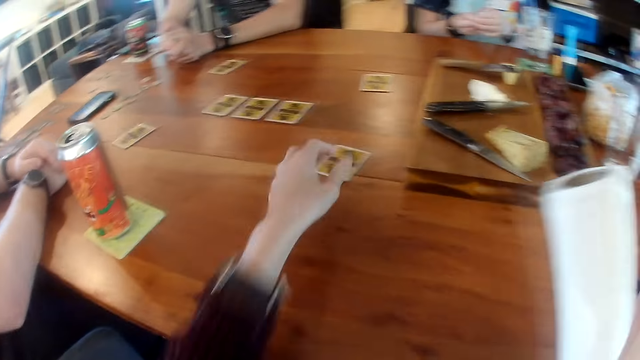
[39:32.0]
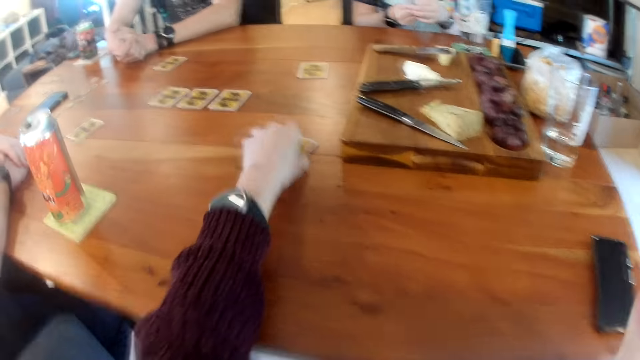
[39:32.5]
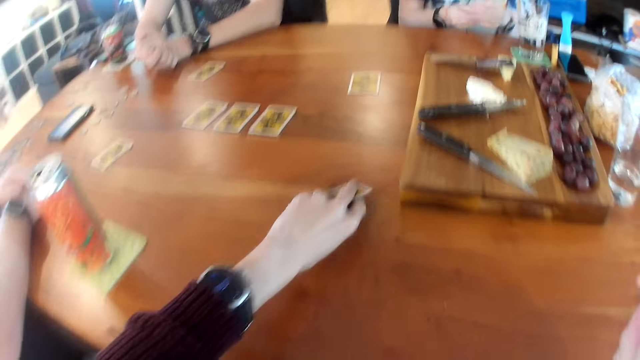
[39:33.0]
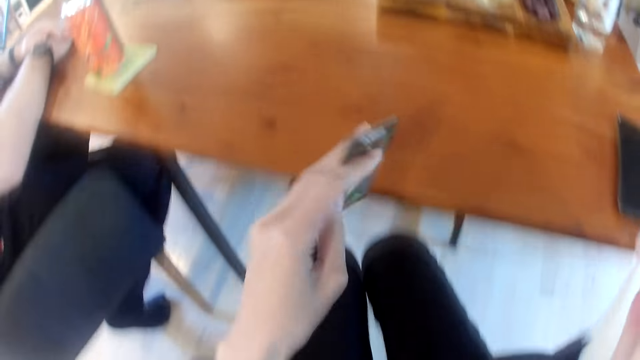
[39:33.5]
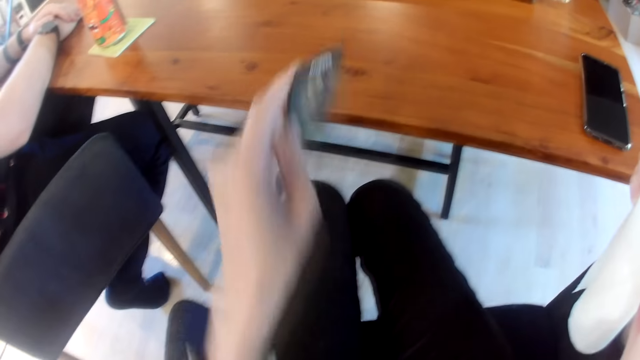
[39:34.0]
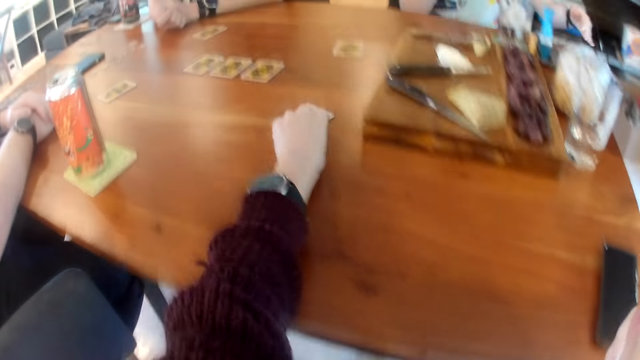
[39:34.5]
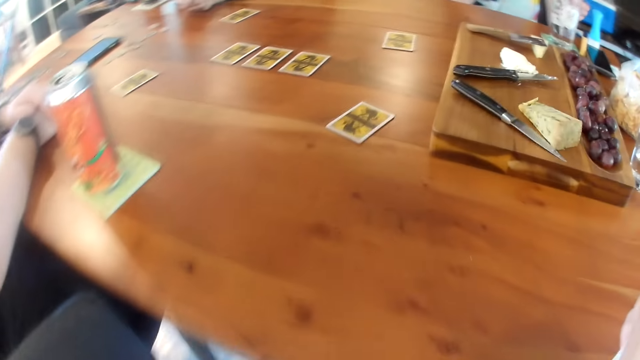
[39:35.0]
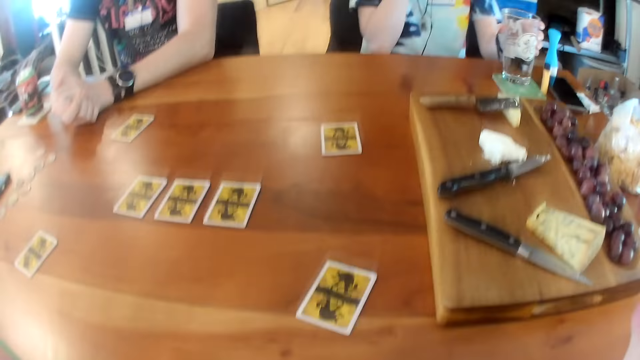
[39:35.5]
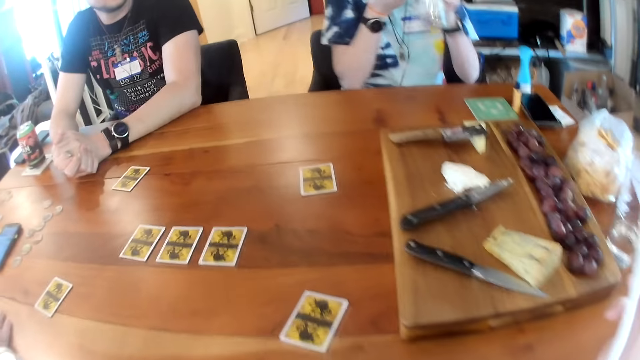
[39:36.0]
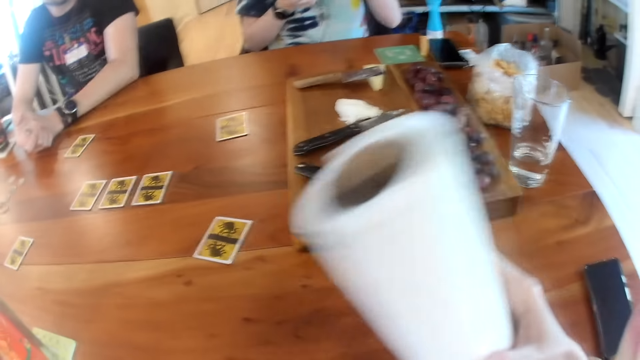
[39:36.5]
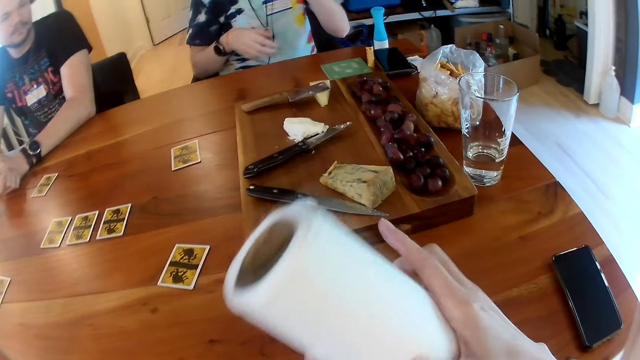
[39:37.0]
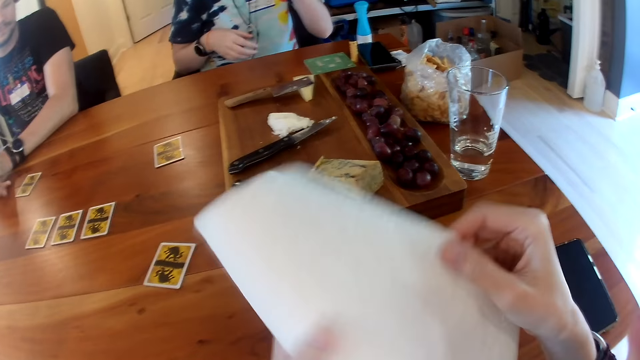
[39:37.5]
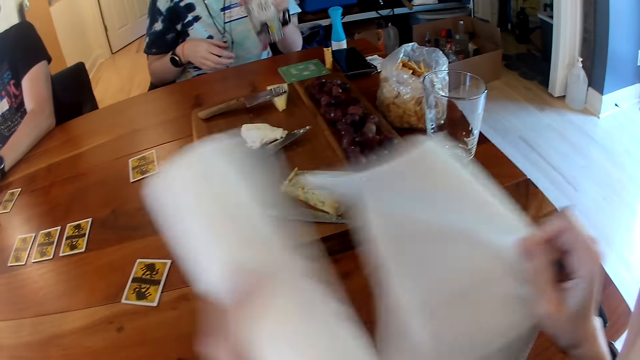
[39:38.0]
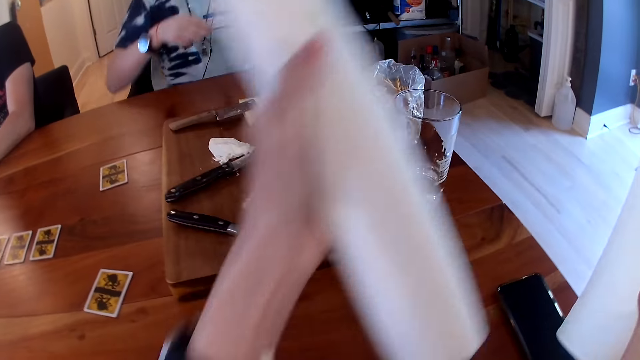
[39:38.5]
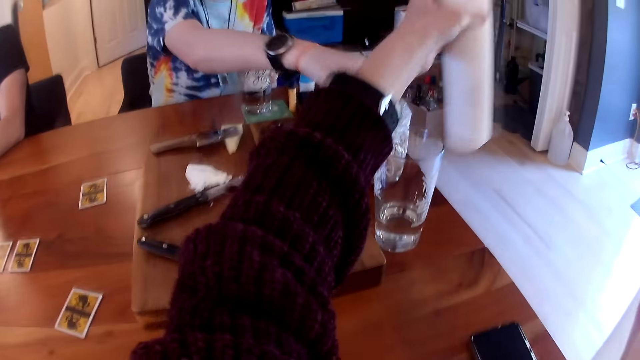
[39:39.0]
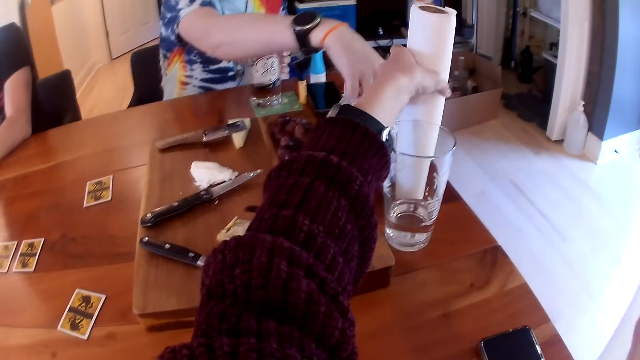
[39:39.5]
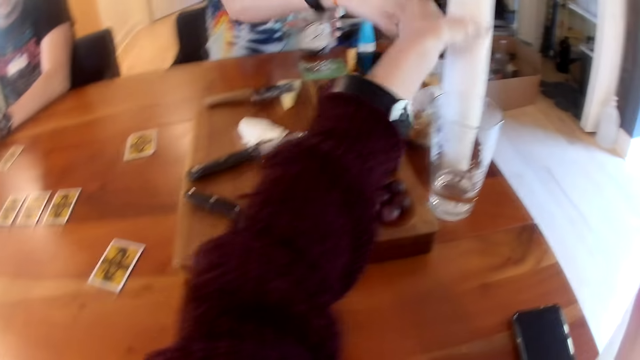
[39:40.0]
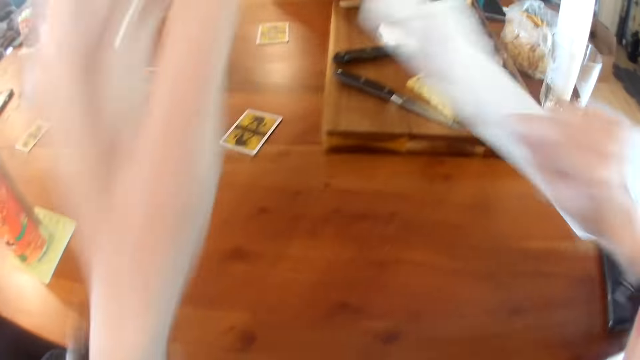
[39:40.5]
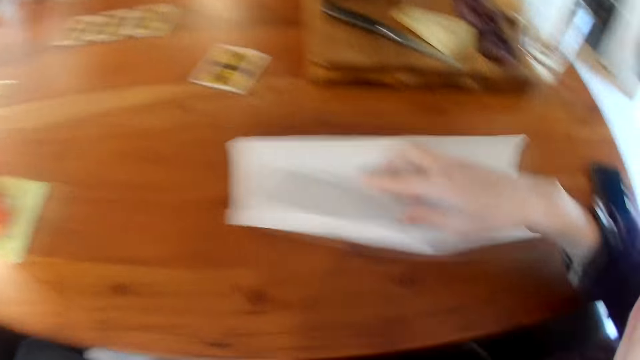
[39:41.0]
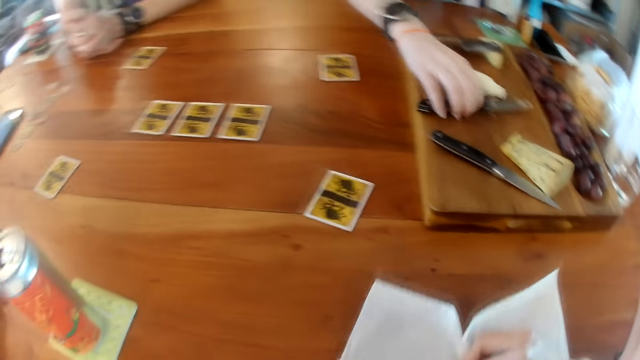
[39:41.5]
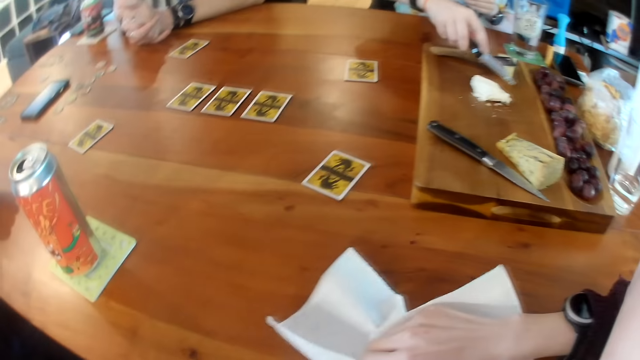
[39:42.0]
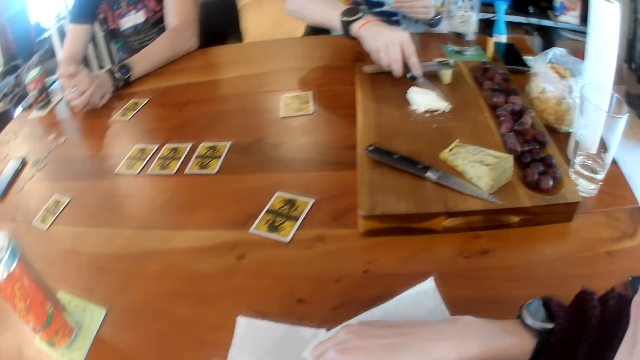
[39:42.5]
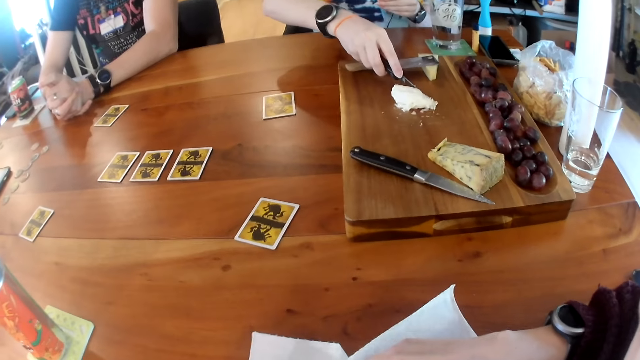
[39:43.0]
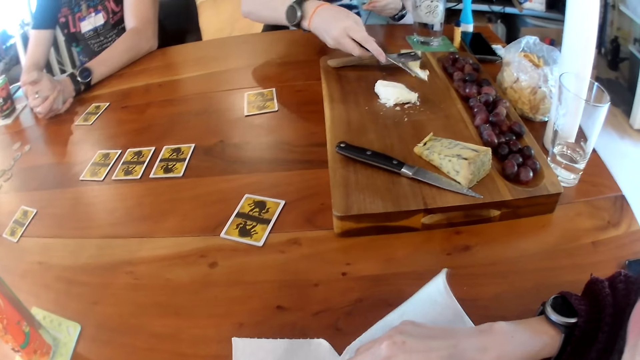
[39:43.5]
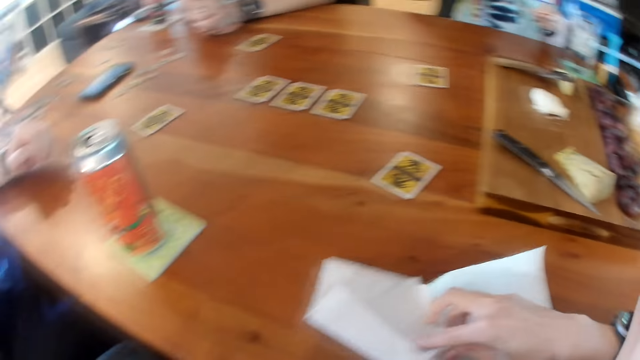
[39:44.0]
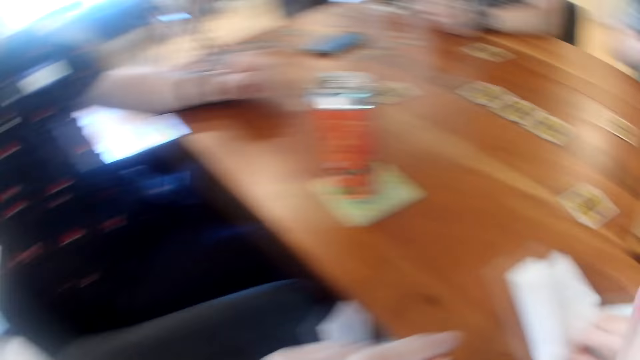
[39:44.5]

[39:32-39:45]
The camera wearer holds the tissue with both hands. She holds the tissue with her right hand. She picks up the card on the table with her left hand. She looks at the table. She drops the card on the table with her left hand. A woman picks up a glass cup on the table with her left hand. The camera wearer holds the tissue with both hands. She collects the tissue paper. She cuts a piece of tissue from the tissue with her right hand. The woman drops the glass cup on the table with her left hand. The camera wearer drops the tissue on the table with her left hand. The woman picks up cheese from the pack of cheese with her right hand. A man interacts with another man. The camera wearer cleanses the table with the piece of tissue in her right hand. The woman picks up a knife on the wooden board with her right hand and cuts part of the butter with the knife in her right hand.

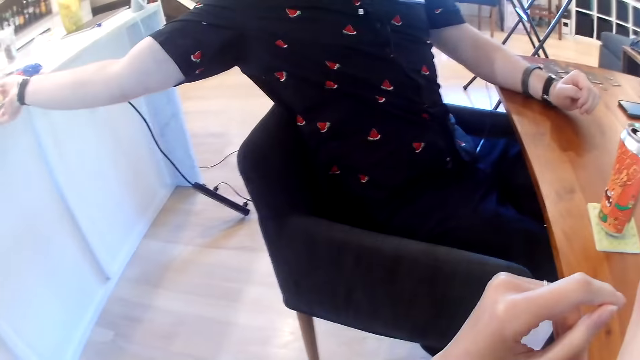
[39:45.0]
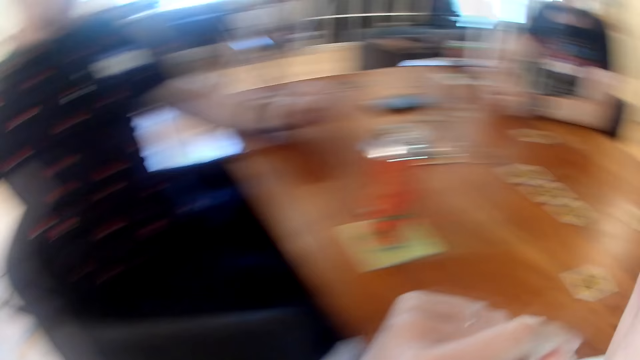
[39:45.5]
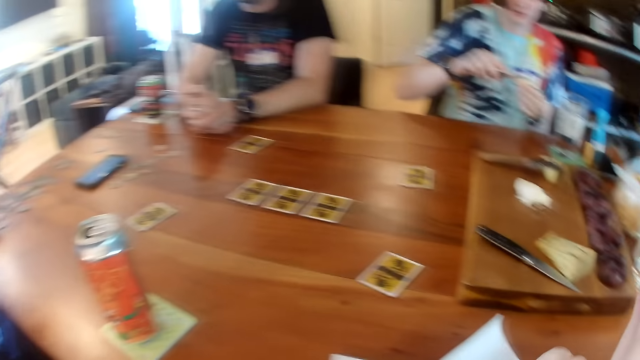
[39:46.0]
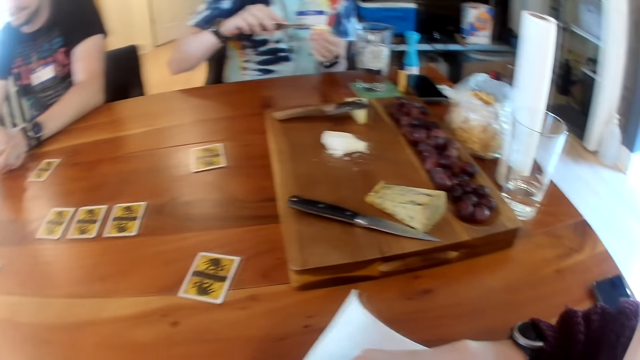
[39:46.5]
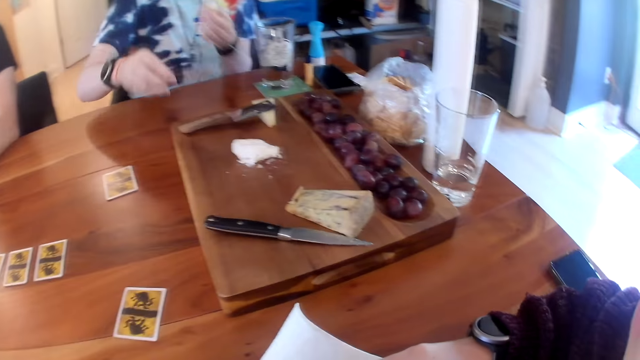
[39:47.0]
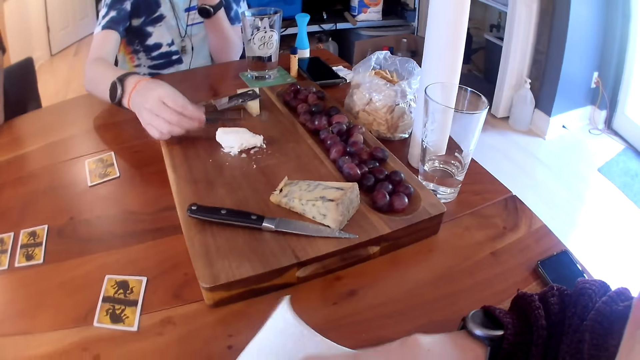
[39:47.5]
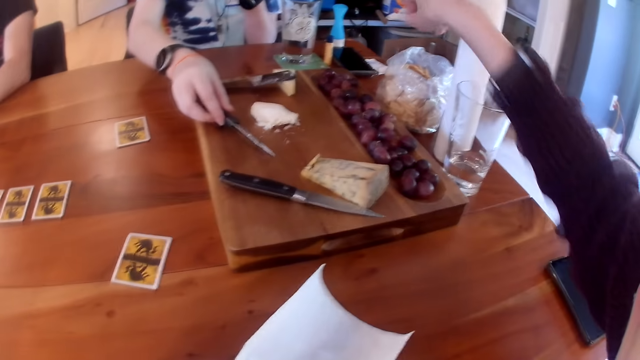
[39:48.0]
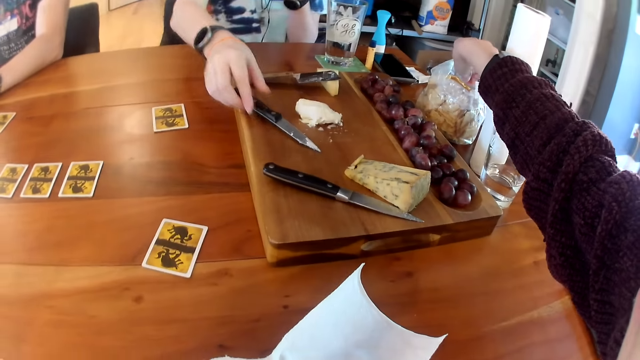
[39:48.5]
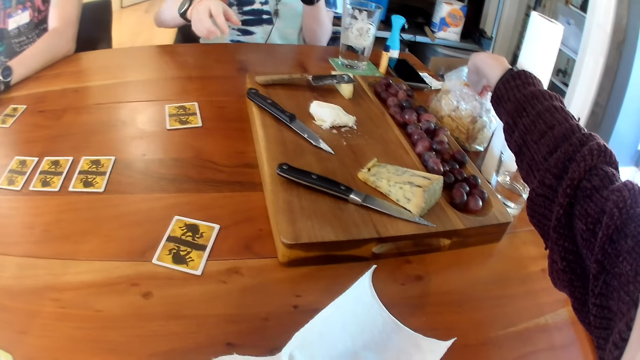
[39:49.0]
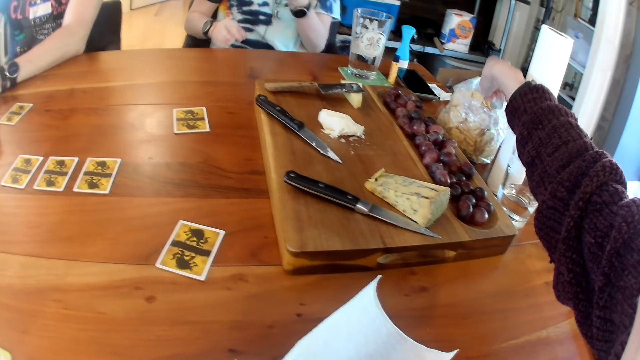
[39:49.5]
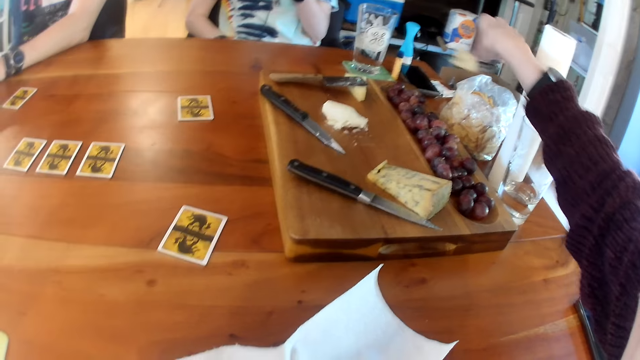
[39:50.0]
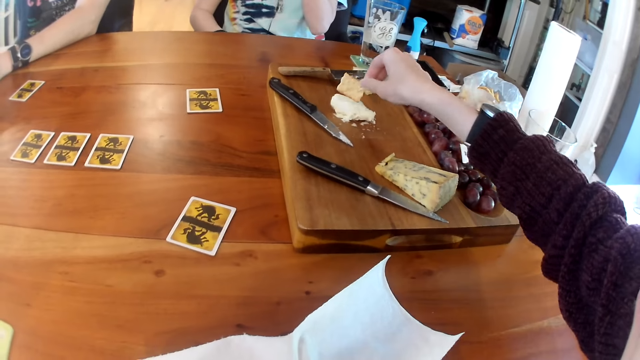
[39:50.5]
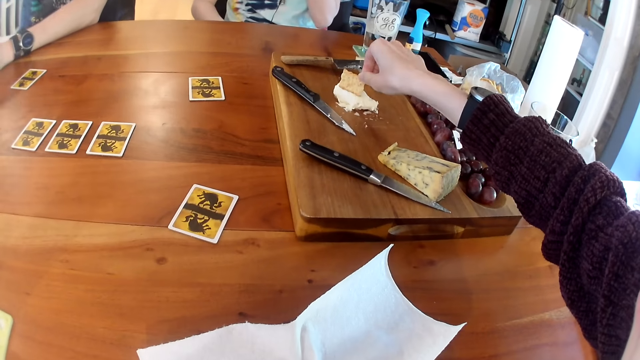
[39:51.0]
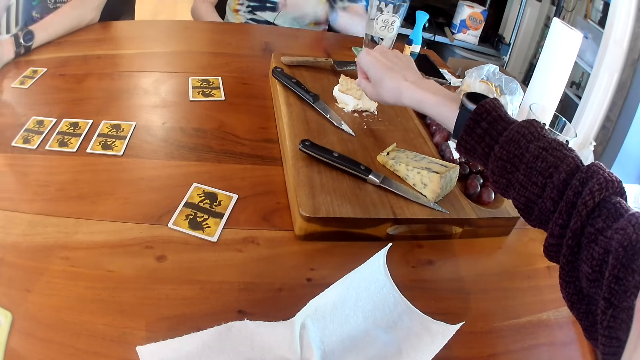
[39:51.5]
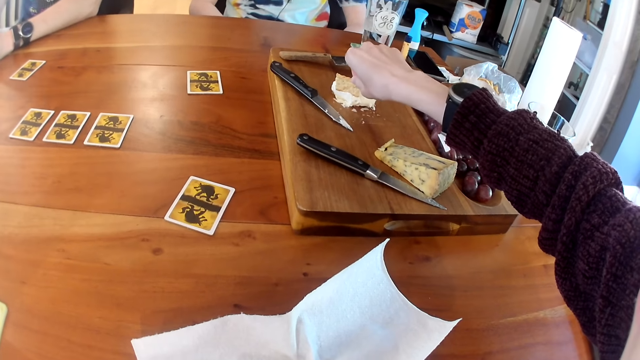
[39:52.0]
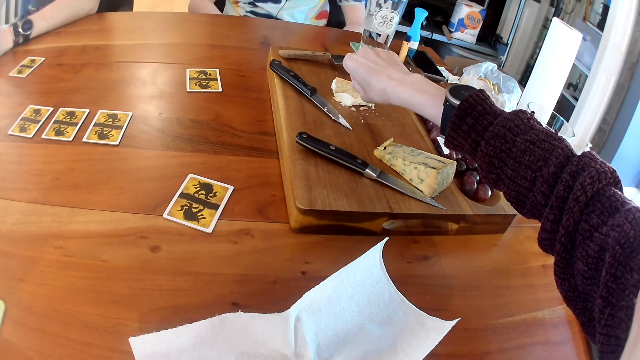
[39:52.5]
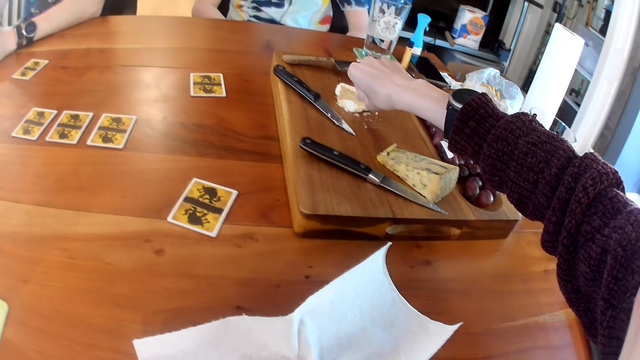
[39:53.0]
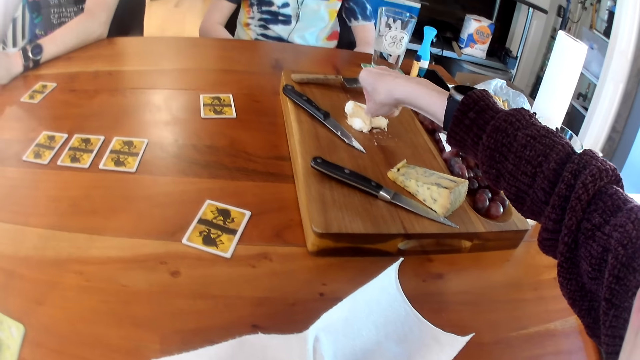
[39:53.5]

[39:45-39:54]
A person does something. The man stretches his right hand towards the table. The woman spreads the butter on the cheese with the knife in her right hand. The woman drops the knife on the wooden table with her right hand. The camera wearer picks up cheese from the bag of cheese with her right hand. She touches the butter on the wooden board with the cheese in her right hand. She collects the cheese.
